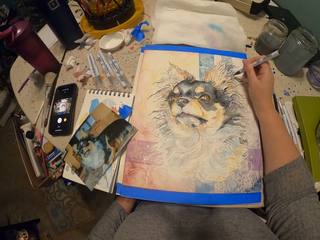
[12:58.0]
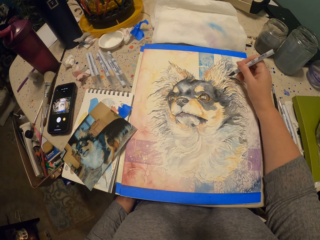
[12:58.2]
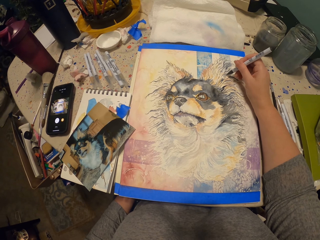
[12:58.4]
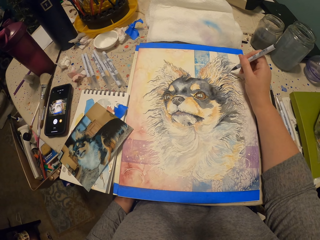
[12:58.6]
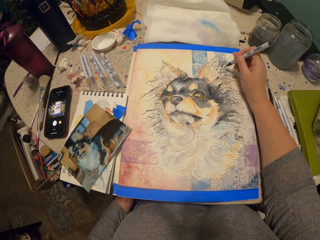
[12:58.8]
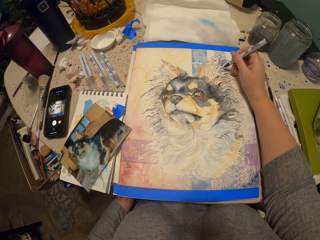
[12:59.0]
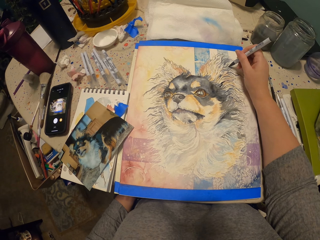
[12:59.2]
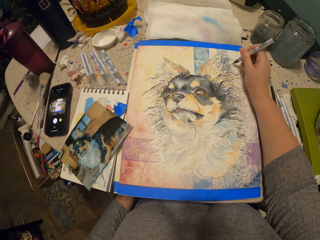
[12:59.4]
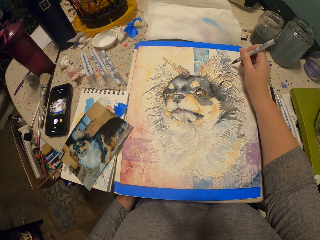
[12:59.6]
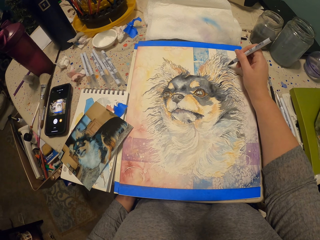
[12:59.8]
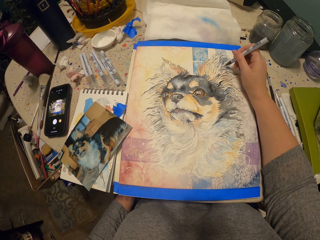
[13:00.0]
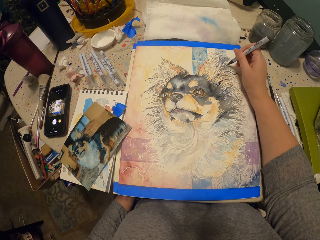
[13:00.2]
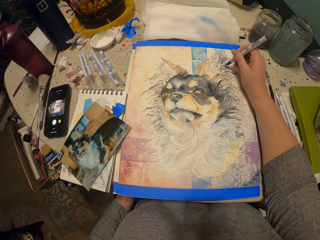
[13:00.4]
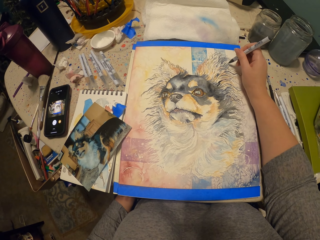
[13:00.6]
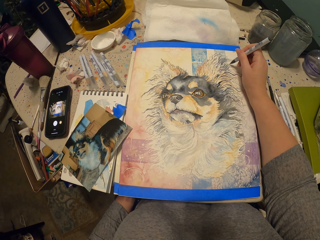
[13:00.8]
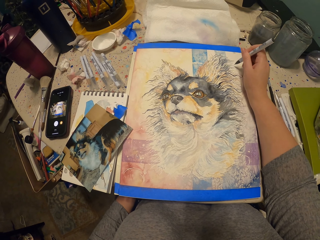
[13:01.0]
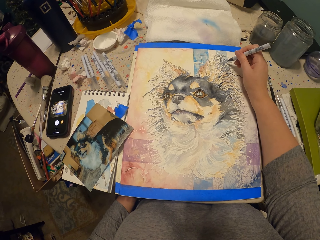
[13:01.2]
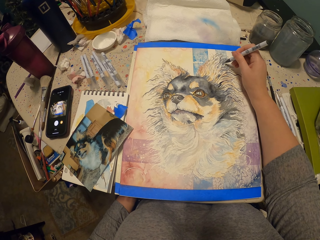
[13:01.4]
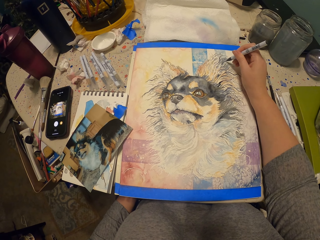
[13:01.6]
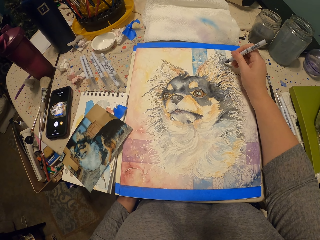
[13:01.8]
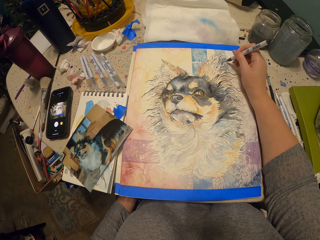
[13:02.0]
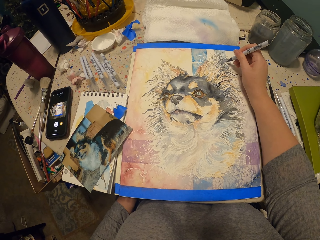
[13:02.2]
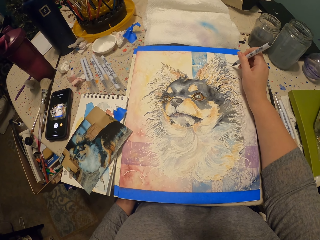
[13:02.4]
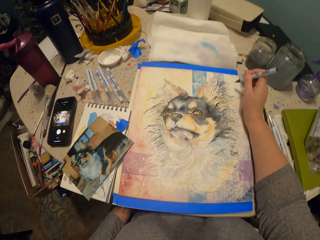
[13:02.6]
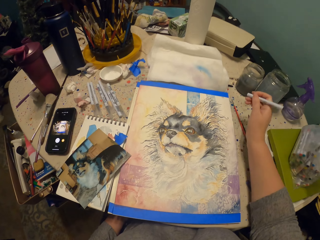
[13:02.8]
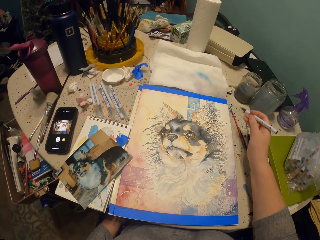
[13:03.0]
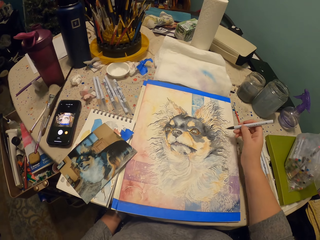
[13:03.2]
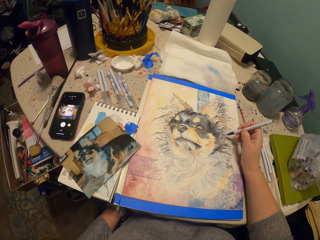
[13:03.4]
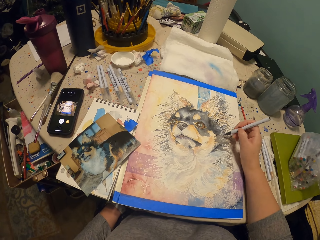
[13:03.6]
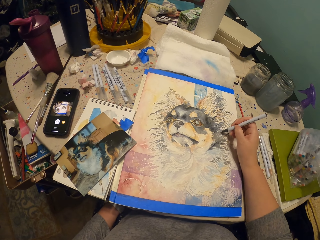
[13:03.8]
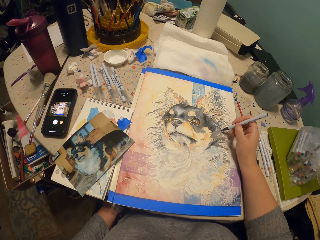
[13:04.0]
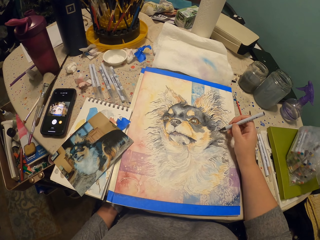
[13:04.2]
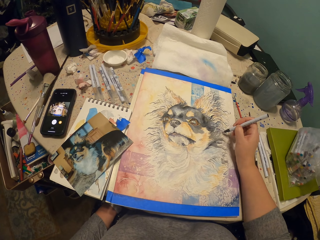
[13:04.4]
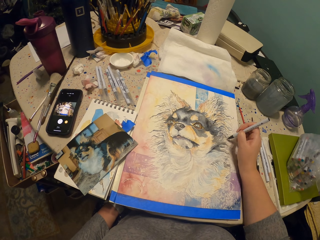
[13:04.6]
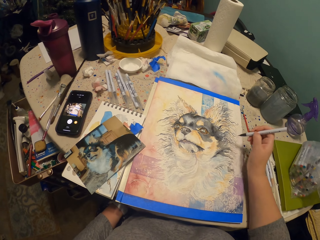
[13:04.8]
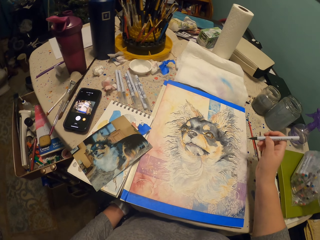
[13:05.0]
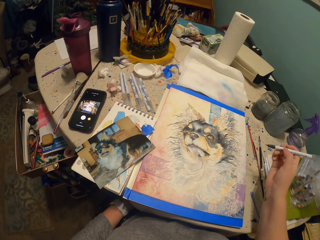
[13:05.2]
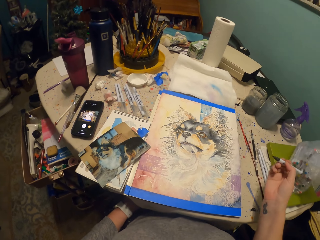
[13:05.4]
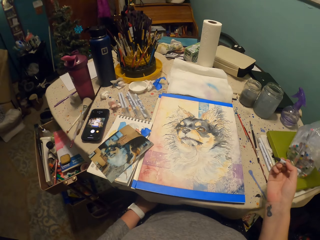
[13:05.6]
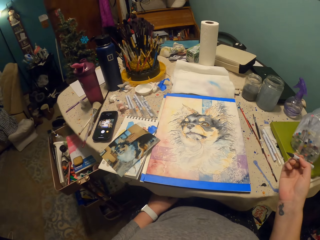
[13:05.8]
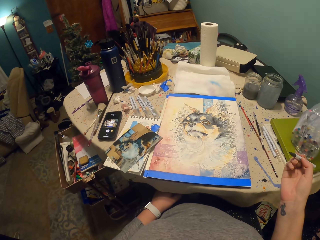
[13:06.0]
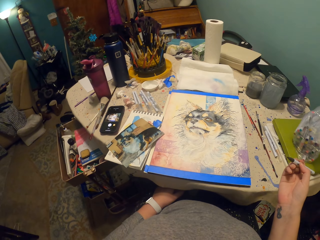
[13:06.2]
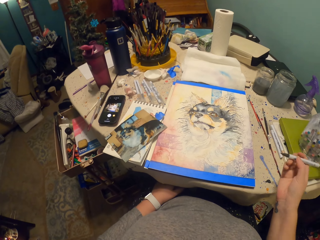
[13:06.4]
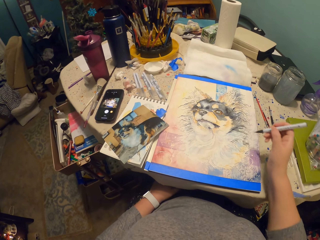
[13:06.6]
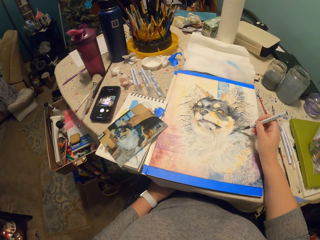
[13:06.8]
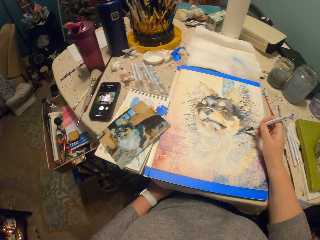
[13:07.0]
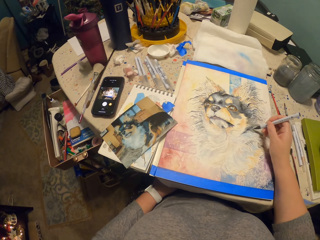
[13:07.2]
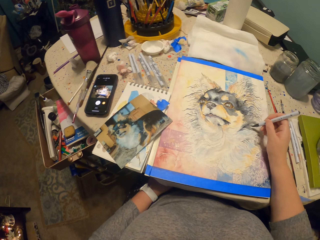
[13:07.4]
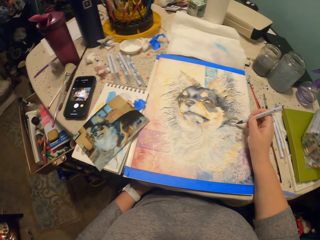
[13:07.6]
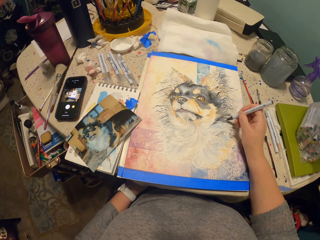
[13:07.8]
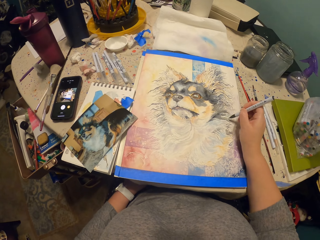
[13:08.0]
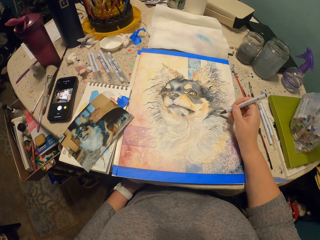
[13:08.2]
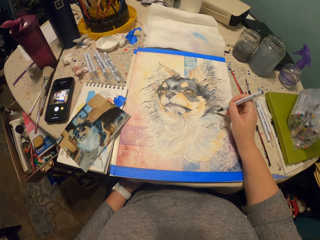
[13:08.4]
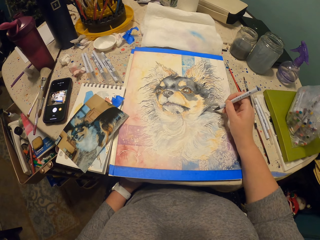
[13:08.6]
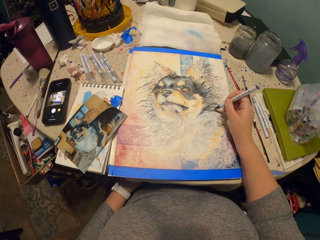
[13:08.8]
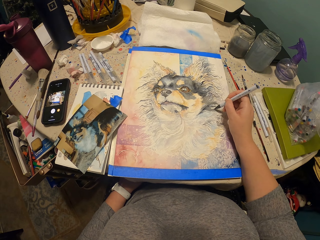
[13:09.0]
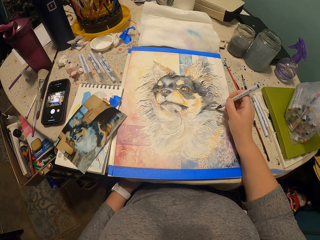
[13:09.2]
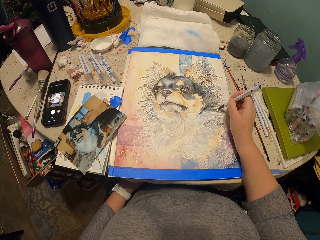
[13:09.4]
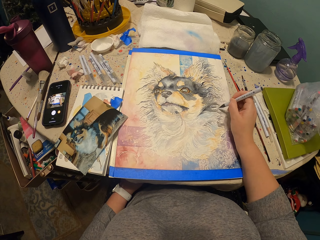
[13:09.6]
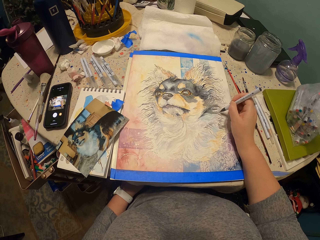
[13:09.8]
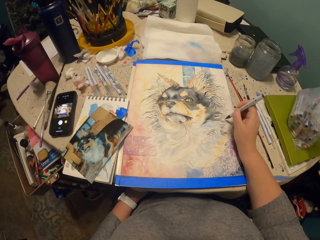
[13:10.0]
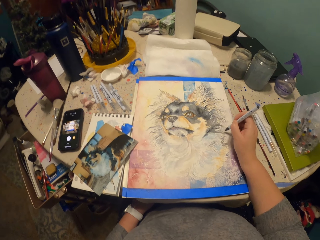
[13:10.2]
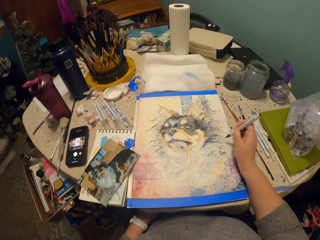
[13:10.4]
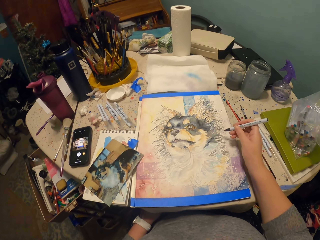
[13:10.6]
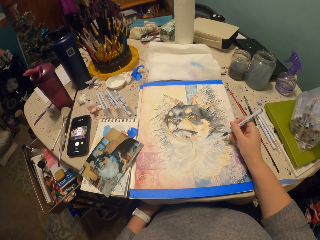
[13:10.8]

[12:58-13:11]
The camera wearer looks at the drawing. They draw on the paper.

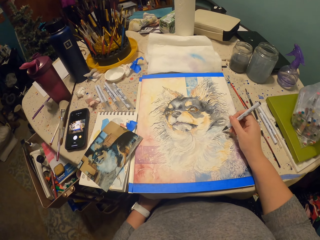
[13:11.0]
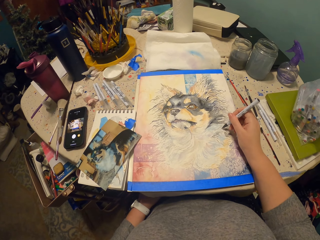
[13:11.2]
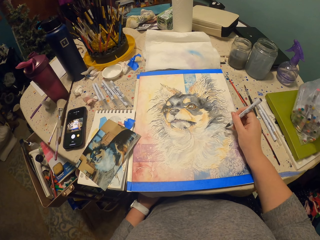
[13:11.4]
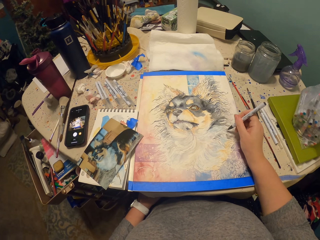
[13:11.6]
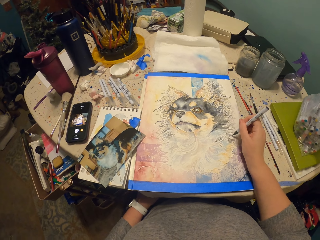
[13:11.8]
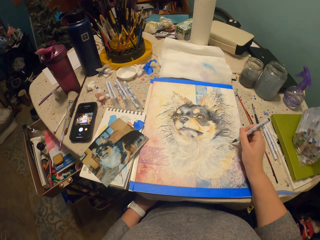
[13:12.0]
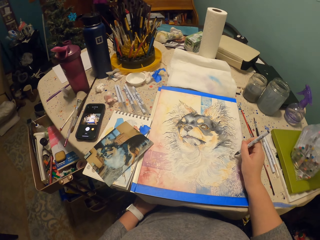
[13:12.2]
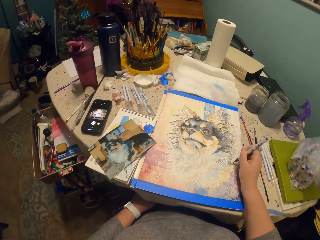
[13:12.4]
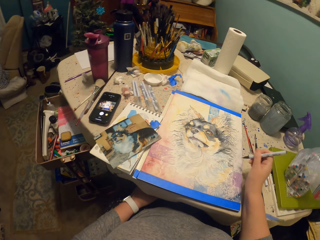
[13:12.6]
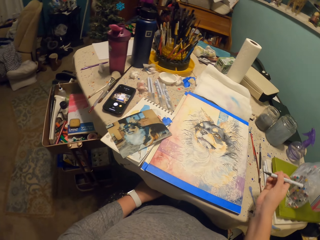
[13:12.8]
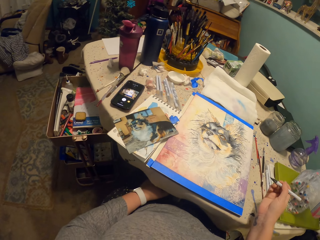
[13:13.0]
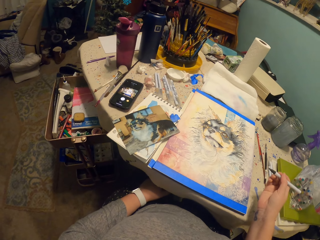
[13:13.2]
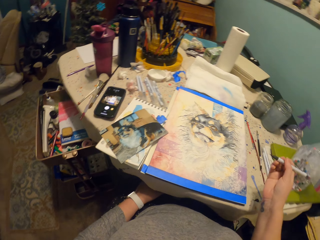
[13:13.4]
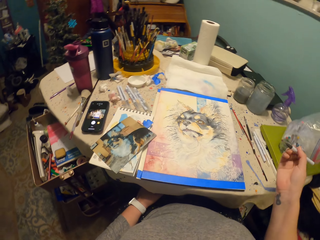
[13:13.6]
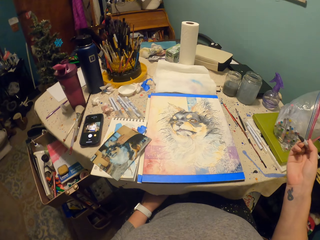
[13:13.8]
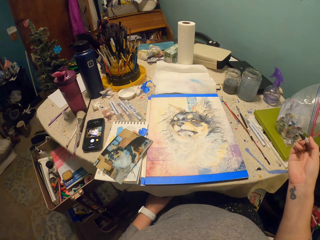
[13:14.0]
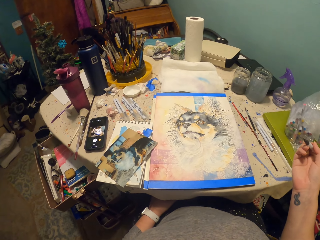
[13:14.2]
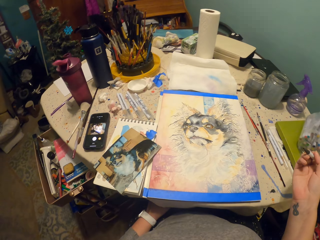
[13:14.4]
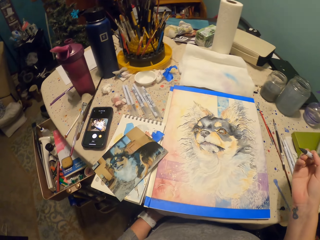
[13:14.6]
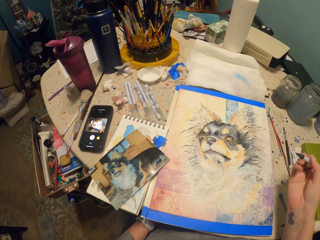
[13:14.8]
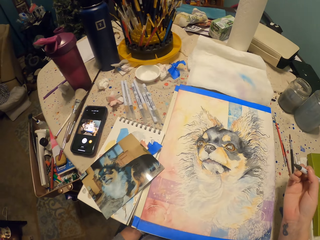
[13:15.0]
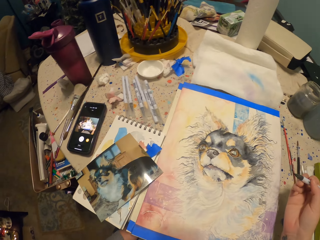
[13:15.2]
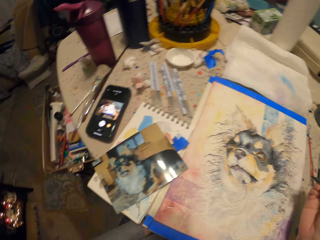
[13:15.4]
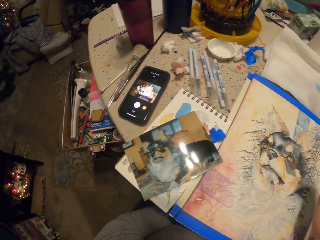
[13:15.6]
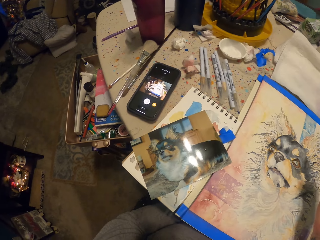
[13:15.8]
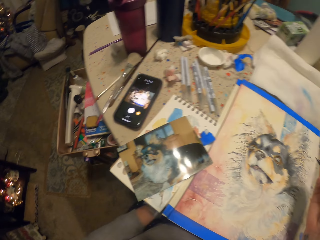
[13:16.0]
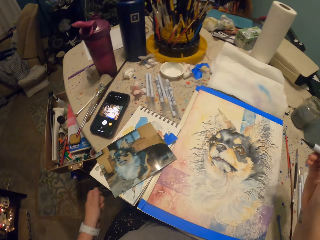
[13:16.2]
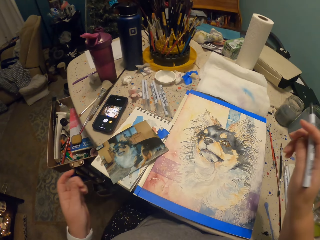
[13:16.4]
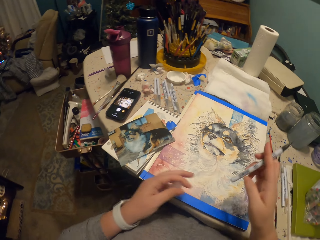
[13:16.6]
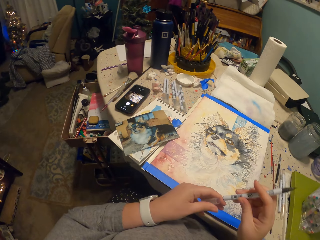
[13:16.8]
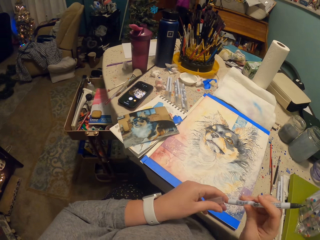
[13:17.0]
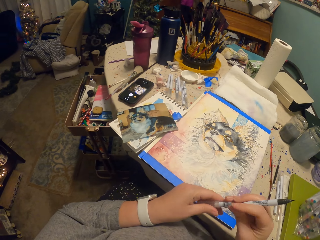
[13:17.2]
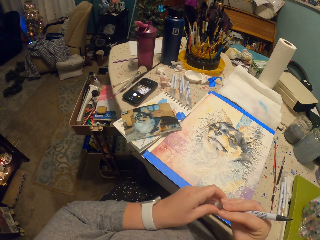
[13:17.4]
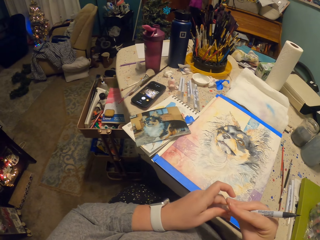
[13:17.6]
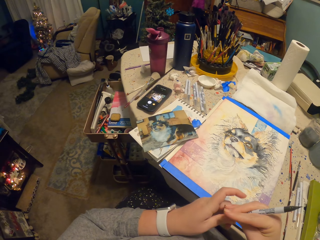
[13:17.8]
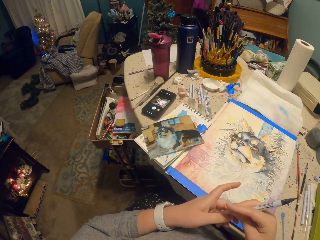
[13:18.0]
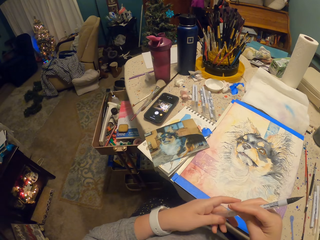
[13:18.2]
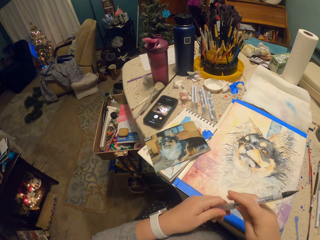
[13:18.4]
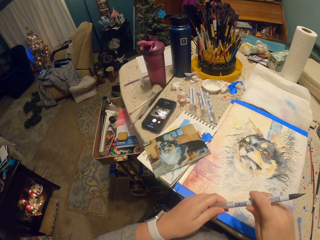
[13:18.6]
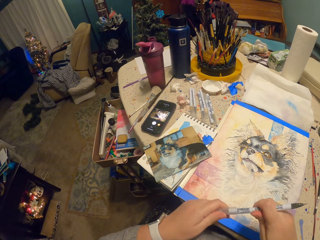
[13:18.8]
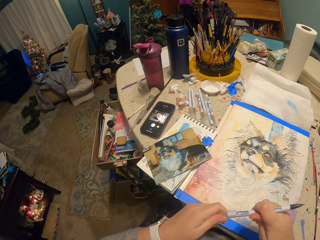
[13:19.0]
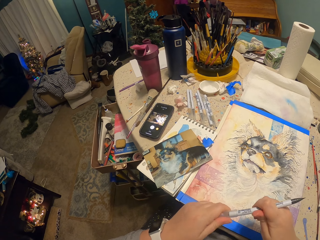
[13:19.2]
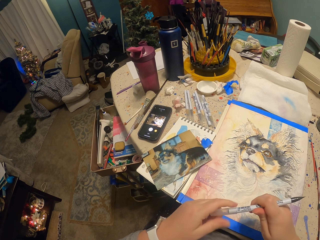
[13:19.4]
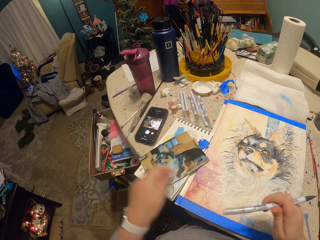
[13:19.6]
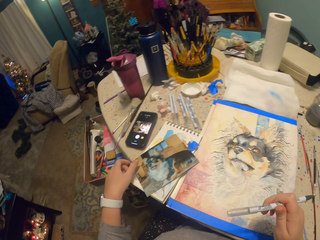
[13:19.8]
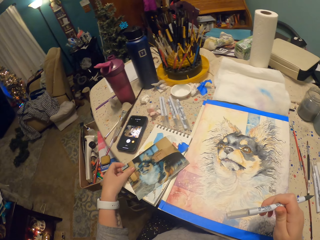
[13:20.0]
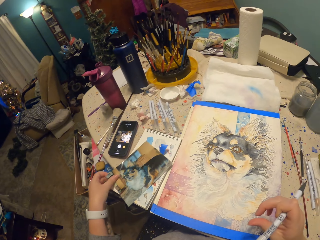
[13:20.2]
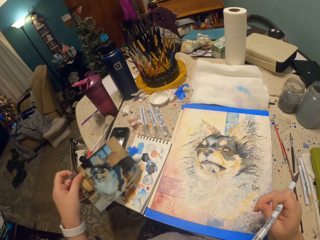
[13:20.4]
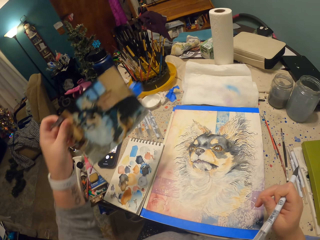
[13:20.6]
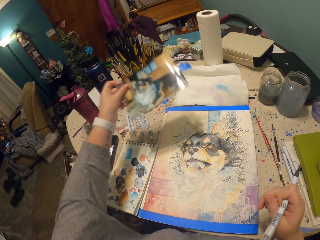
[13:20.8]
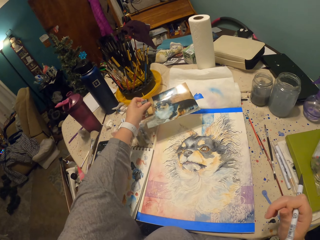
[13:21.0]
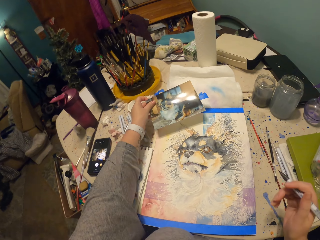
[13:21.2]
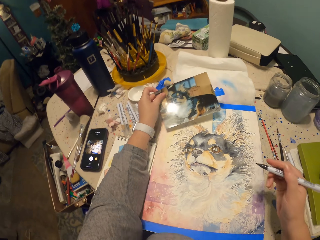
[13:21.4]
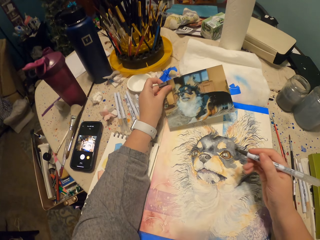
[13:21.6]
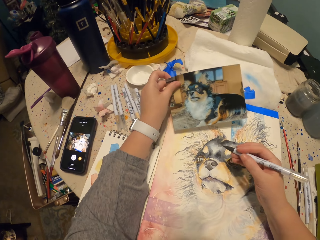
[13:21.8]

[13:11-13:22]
The camera wearer looks at the drawing. They close the drawing. They put the lid on the paint pen. They hold the paint pen with the right hand. They pick the picture with the left hand. They study the picture.
